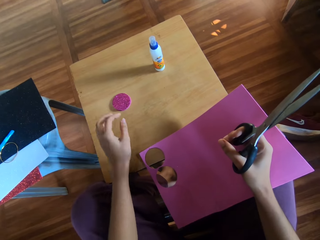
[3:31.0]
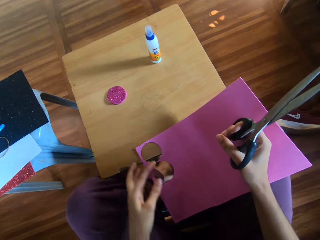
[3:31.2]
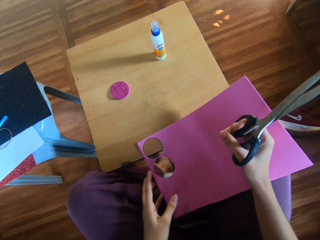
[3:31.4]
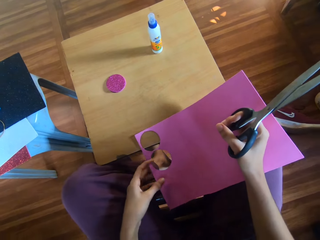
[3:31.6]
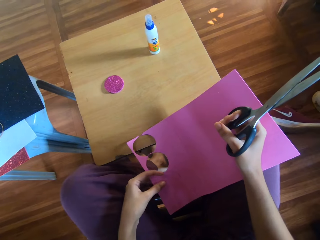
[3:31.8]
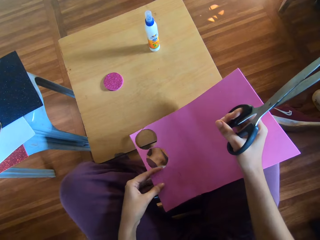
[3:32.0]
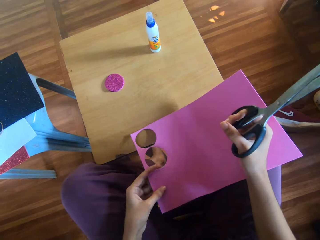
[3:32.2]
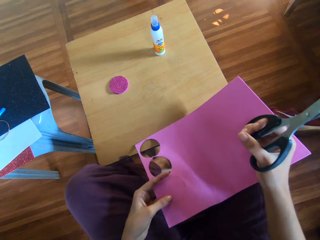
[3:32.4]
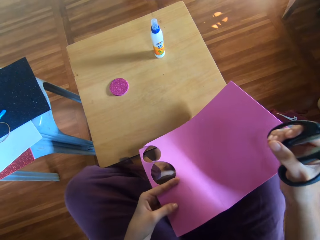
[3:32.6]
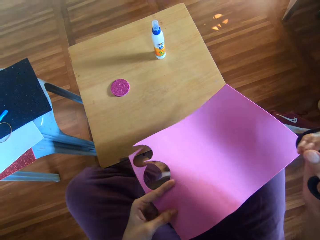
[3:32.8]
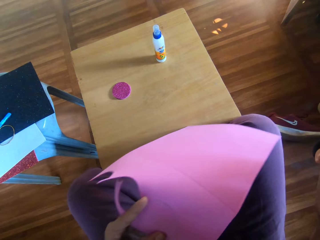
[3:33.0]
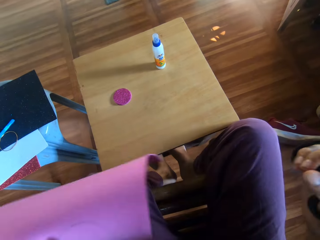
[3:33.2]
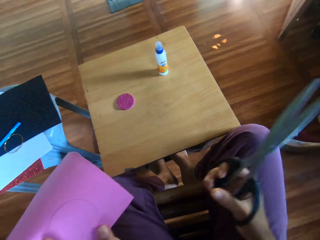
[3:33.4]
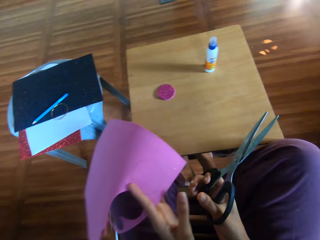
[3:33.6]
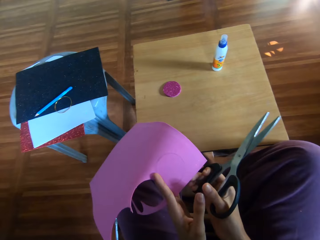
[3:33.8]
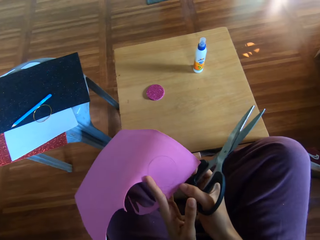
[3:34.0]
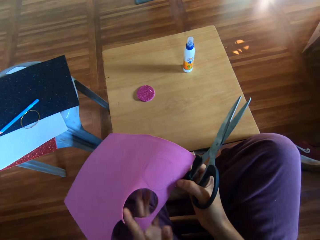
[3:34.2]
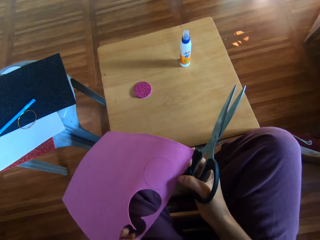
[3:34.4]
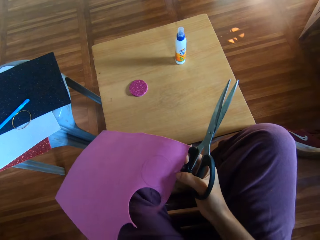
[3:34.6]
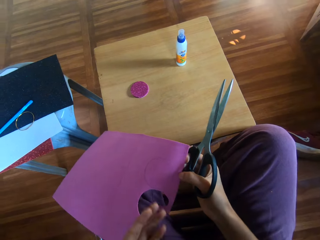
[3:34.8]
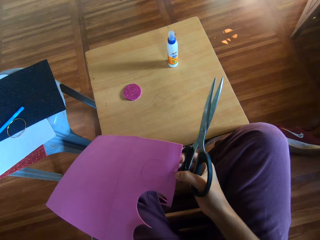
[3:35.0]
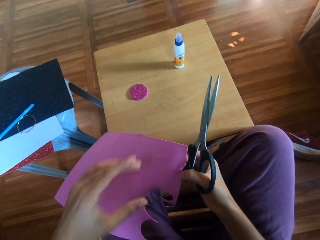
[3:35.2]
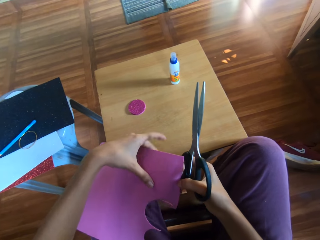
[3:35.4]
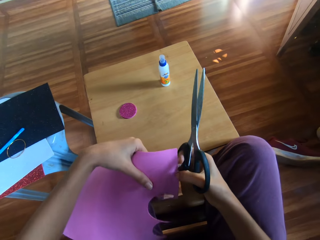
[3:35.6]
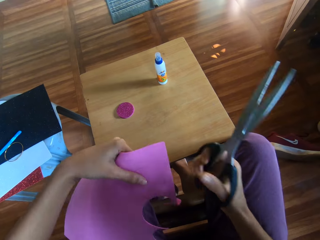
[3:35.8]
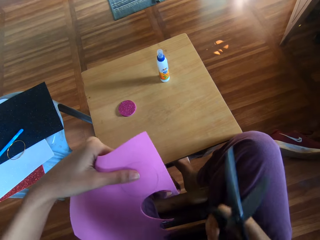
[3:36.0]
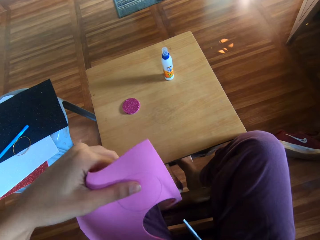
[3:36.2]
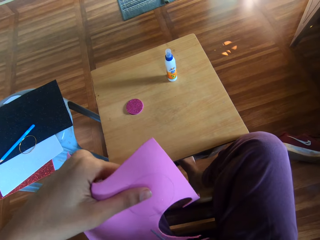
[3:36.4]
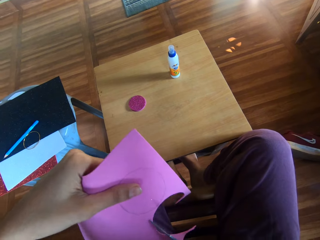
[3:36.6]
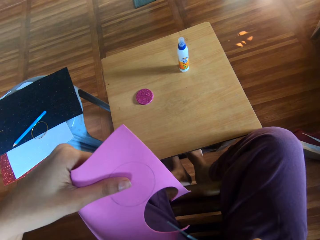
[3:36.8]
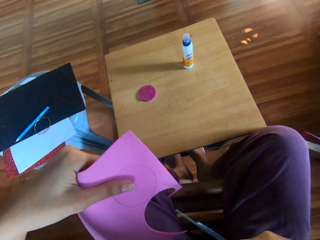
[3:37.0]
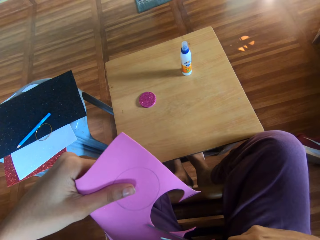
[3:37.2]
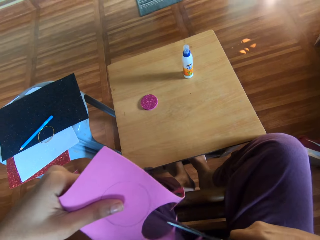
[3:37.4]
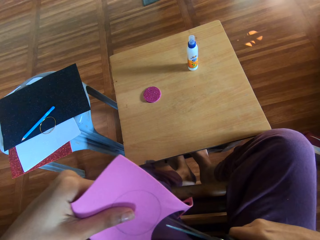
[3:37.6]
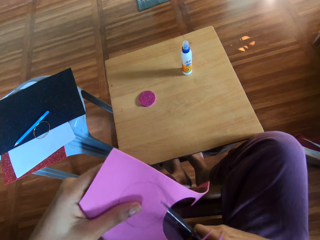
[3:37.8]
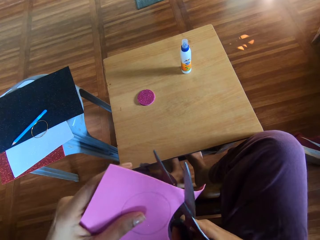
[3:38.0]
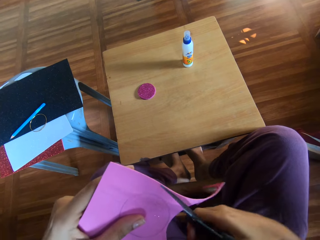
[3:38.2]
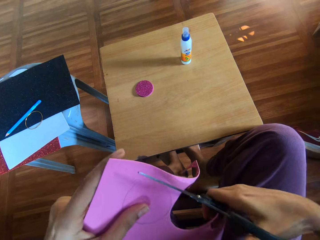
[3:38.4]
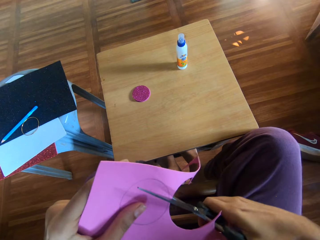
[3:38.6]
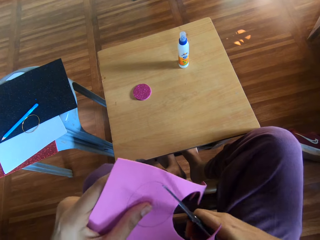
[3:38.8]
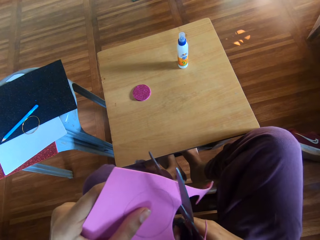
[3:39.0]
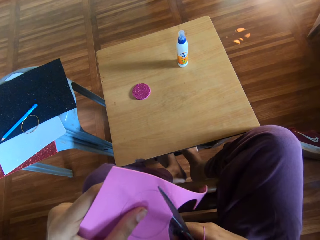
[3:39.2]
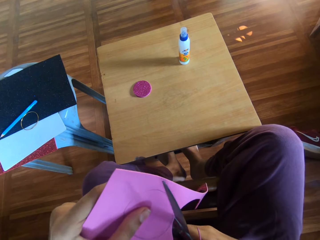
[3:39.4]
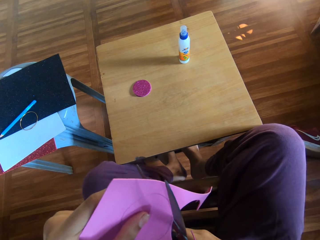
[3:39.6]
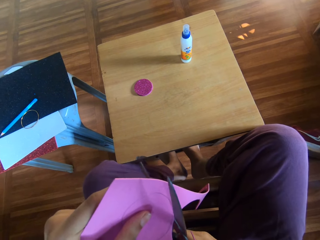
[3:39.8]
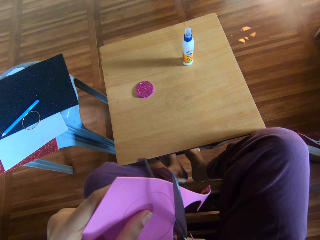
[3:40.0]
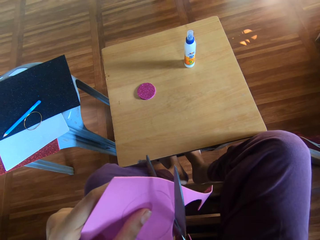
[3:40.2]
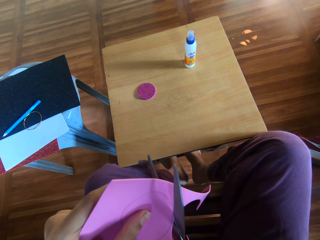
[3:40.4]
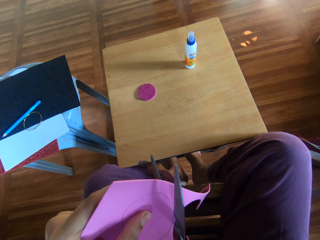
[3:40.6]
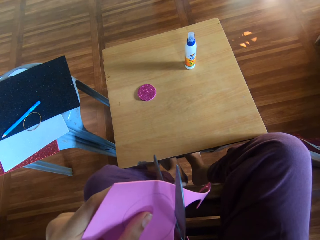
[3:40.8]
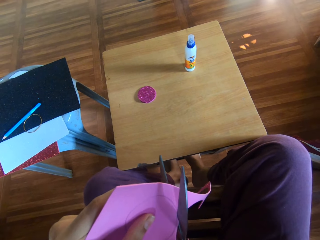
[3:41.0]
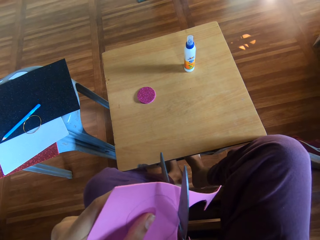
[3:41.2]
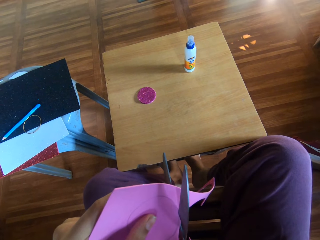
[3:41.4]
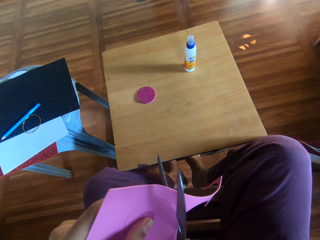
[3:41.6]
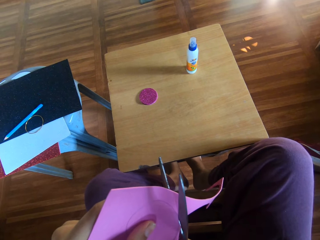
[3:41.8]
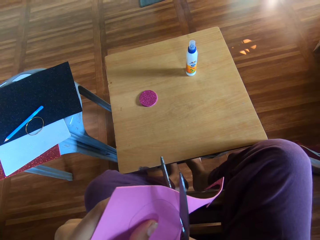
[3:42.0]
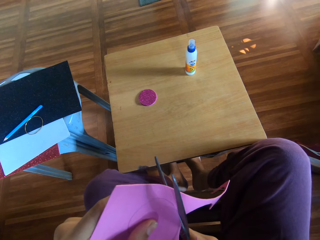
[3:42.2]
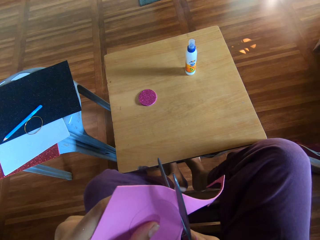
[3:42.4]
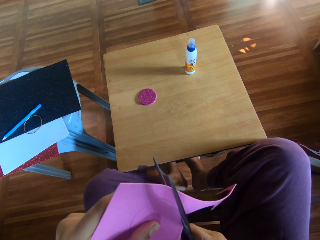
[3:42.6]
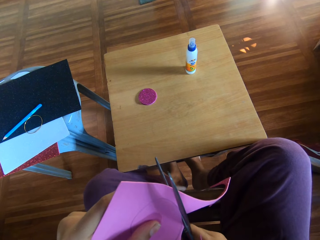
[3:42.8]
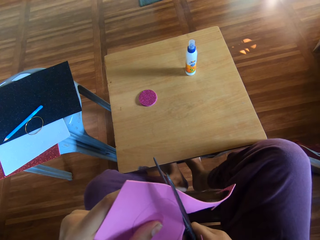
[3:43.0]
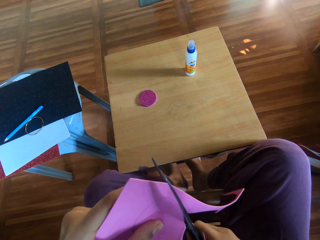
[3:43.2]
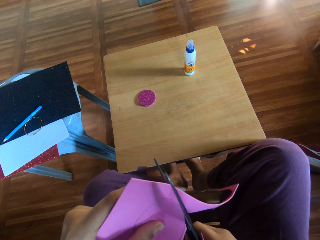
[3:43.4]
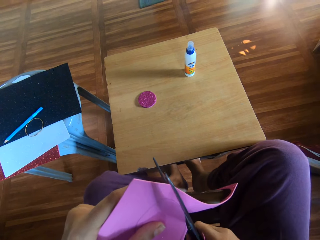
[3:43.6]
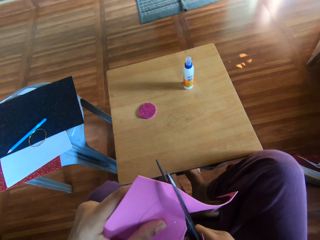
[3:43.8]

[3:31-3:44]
The camera wearer holds the flash bright shining card paper. They cut out a circle from the craft paper with the scissors.

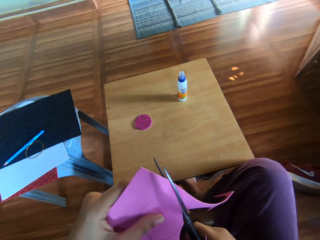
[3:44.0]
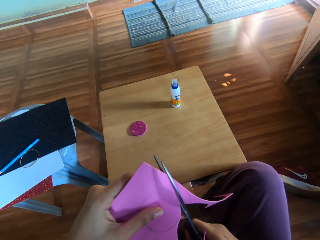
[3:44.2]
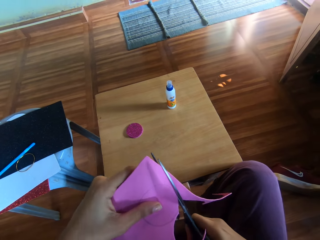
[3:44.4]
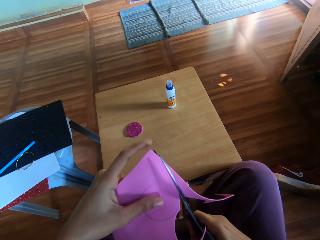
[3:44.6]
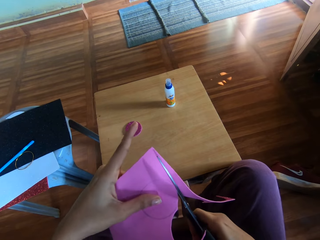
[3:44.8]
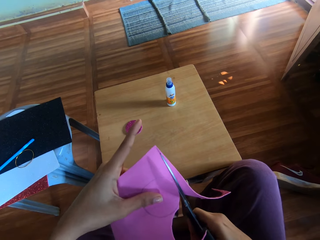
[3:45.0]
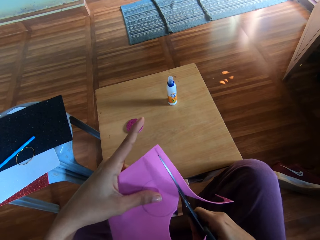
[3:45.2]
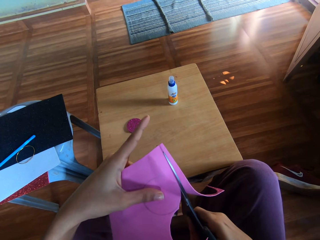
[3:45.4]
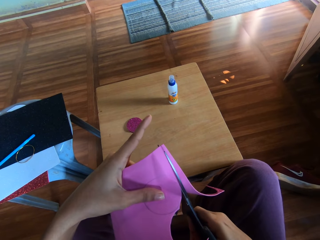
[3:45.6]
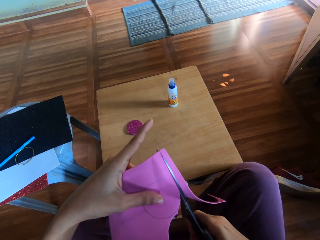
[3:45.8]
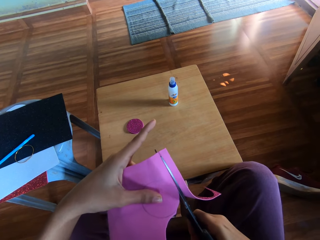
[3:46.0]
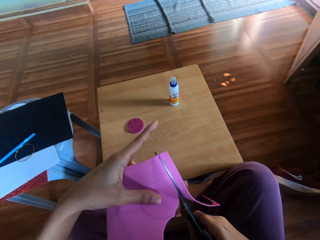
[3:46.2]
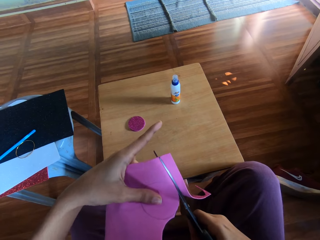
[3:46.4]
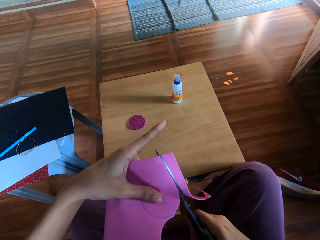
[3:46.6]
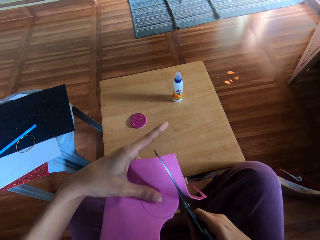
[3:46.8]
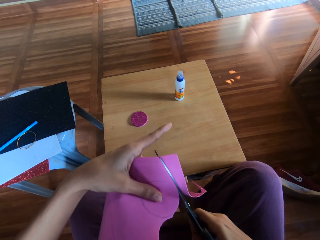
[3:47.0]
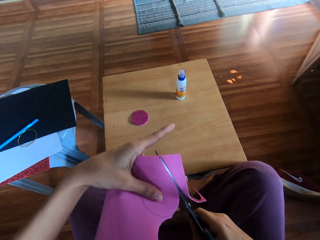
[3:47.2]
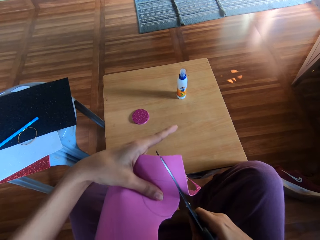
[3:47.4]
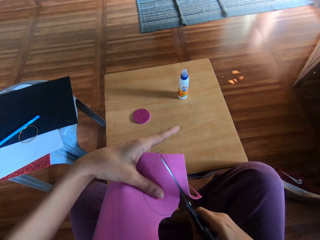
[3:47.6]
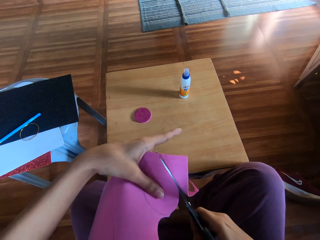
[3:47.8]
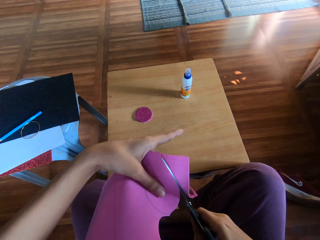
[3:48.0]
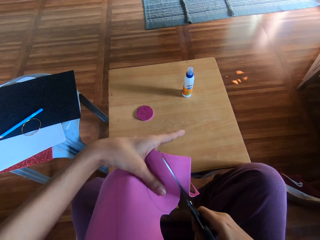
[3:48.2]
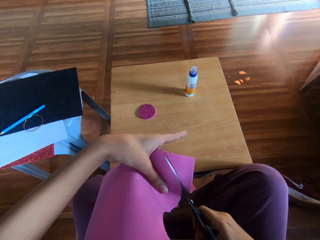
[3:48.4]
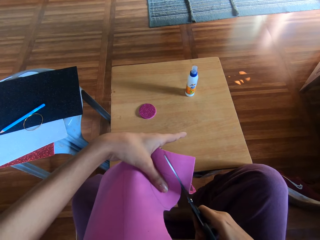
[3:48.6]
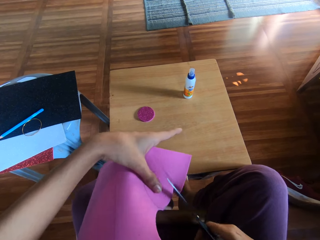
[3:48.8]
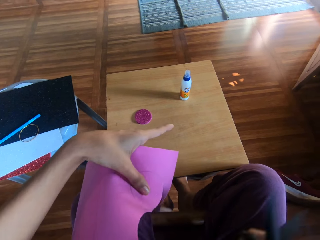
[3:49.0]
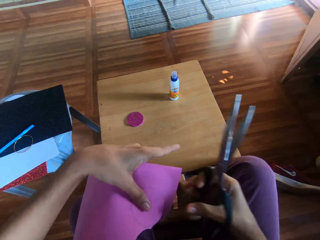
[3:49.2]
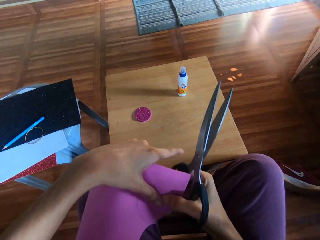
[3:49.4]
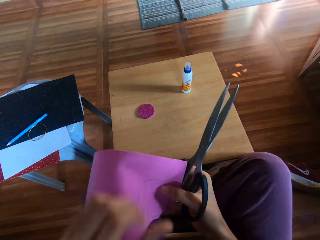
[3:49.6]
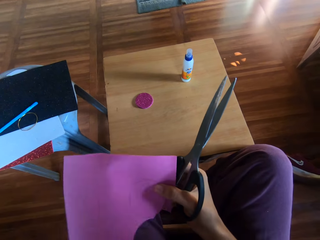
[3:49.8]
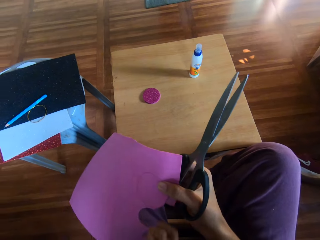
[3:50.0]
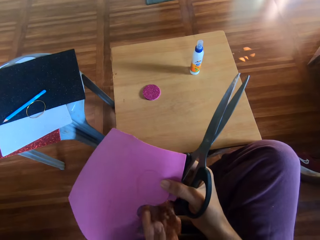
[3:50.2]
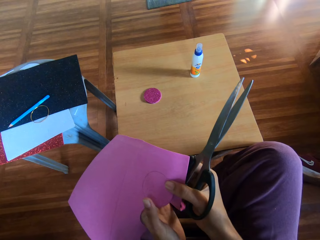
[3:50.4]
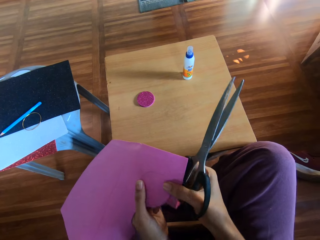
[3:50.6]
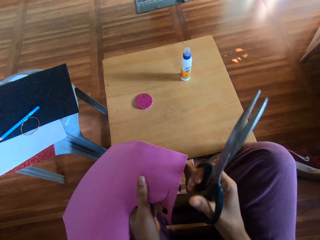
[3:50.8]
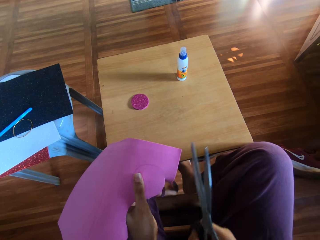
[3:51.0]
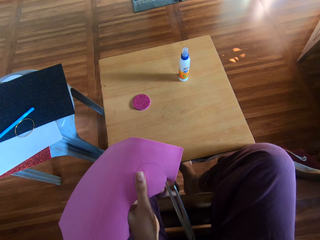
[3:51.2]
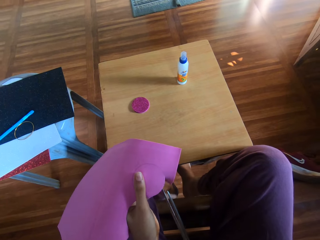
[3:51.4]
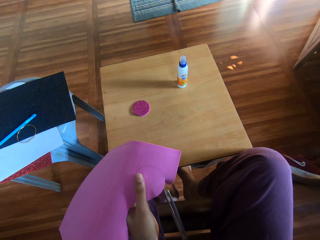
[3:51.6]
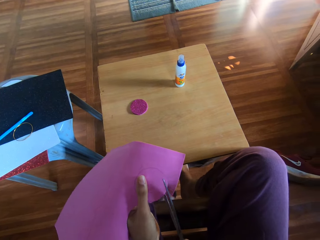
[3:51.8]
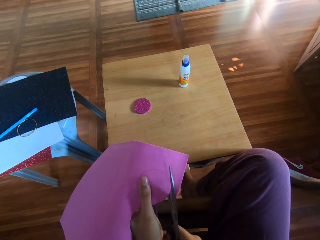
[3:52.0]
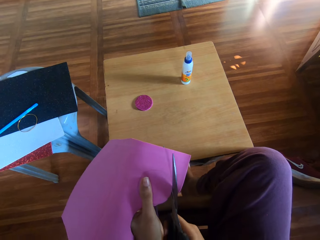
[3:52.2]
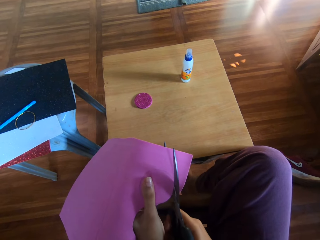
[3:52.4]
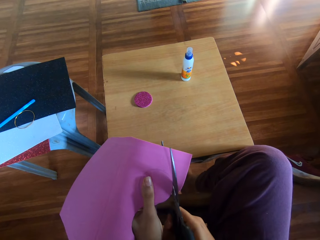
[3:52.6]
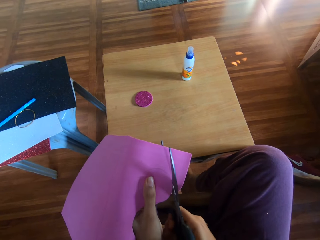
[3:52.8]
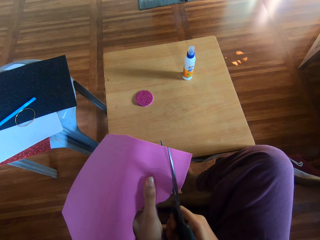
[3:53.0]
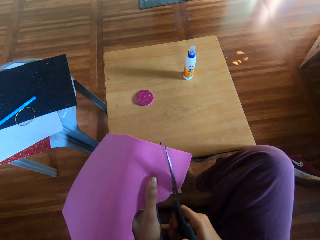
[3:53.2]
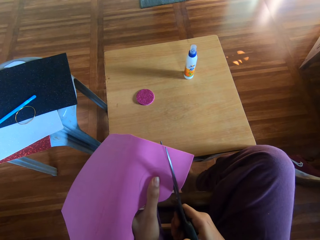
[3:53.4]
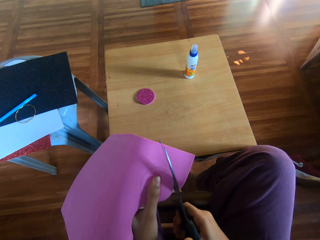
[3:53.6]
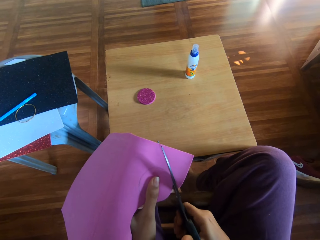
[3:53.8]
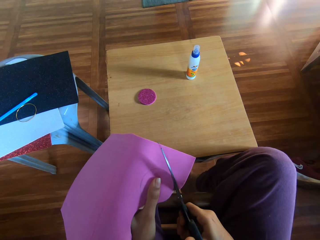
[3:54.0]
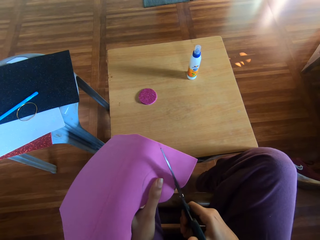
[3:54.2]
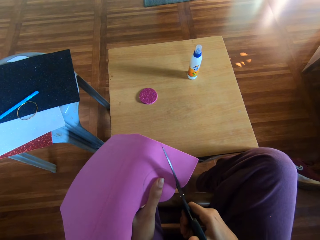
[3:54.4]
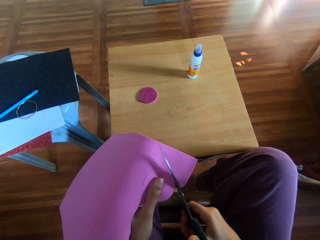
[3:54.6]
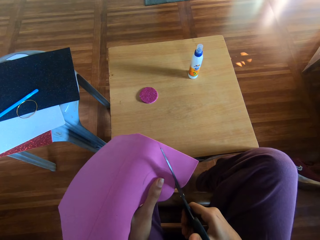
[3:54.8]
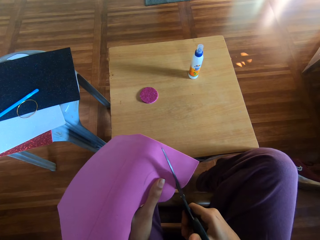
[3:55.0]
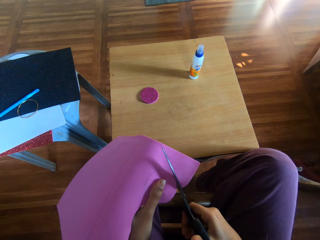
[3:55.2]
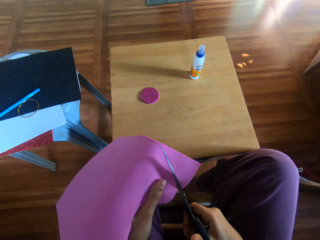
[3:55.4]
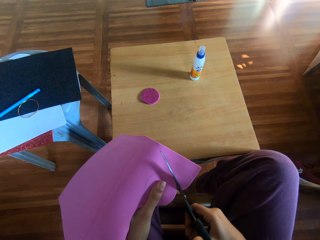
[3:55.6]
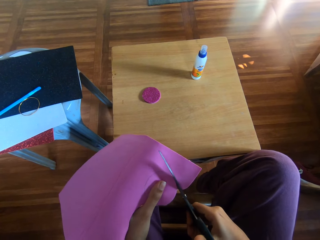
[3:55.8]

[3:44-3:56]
The camera wearer holds the flash bright shining card paper. They cut the flash bright shining card paper.
